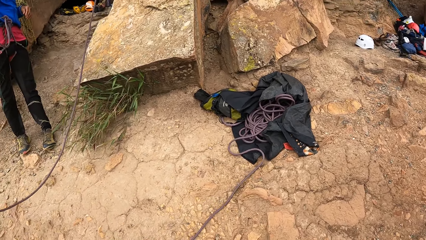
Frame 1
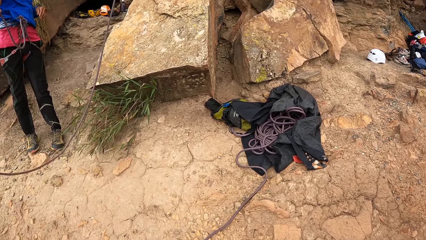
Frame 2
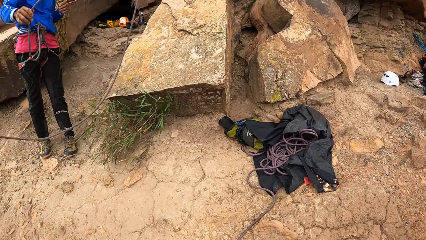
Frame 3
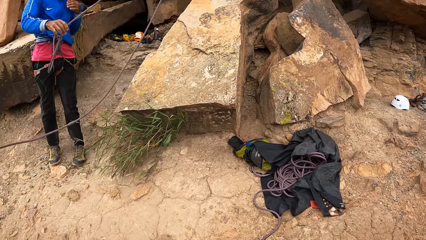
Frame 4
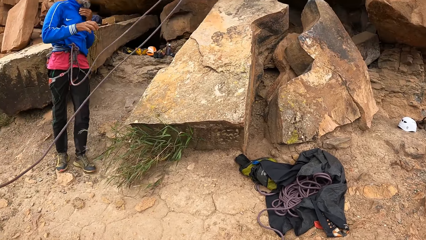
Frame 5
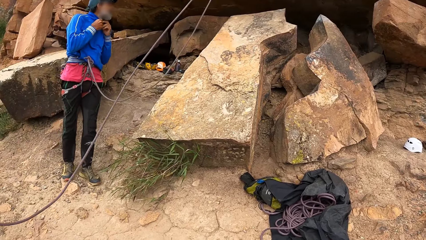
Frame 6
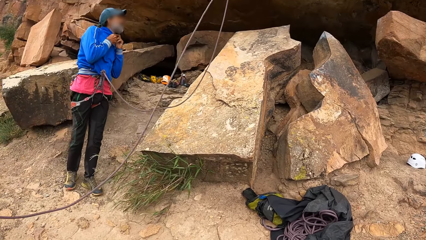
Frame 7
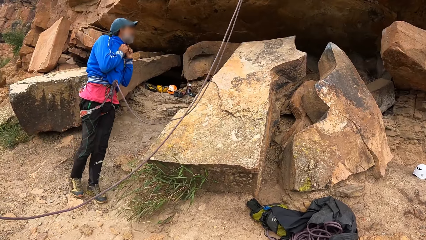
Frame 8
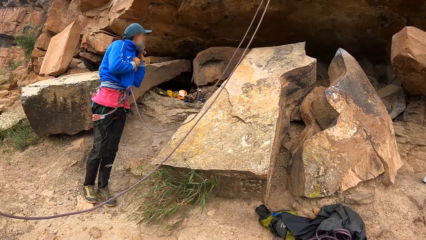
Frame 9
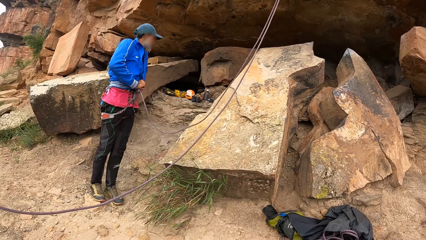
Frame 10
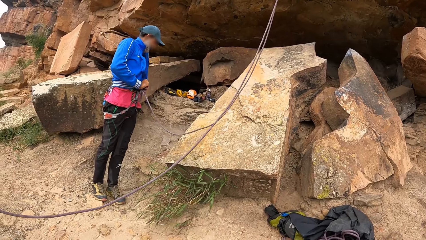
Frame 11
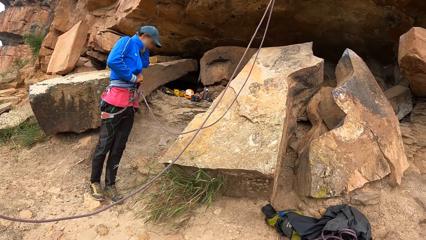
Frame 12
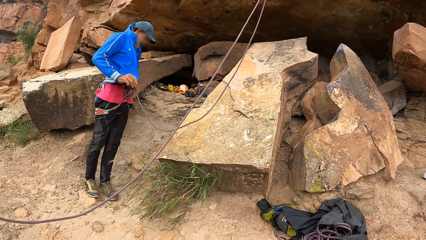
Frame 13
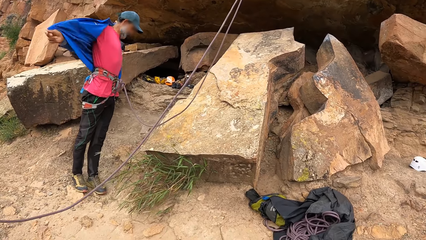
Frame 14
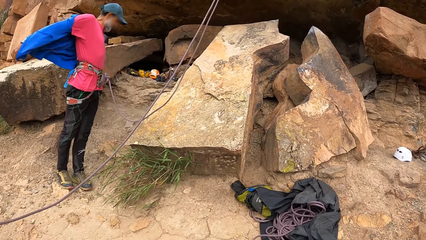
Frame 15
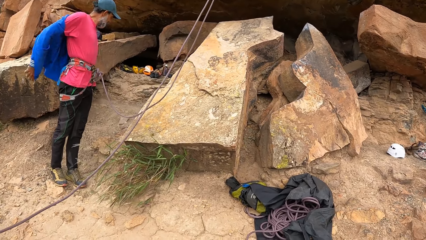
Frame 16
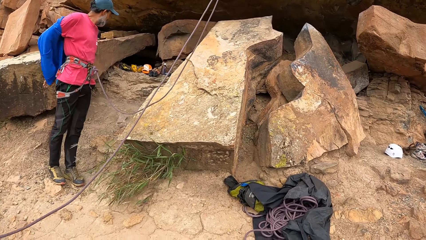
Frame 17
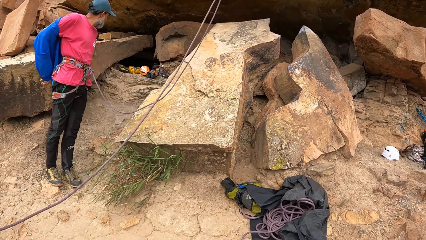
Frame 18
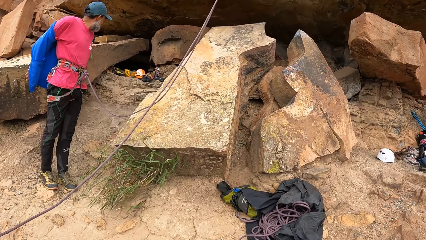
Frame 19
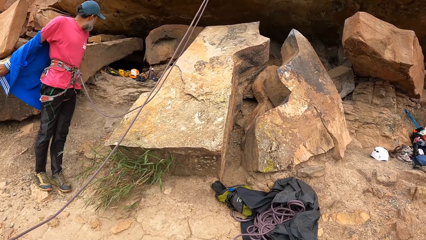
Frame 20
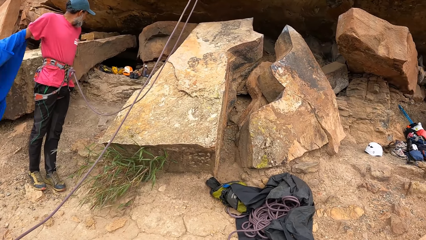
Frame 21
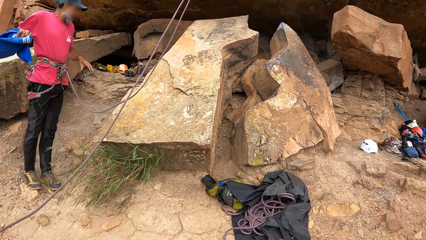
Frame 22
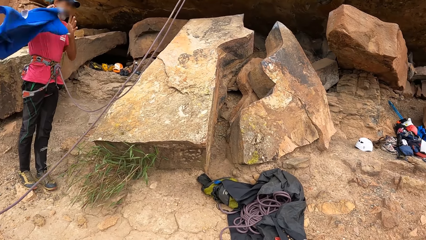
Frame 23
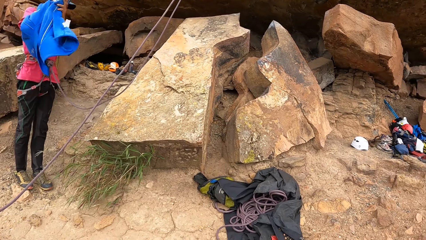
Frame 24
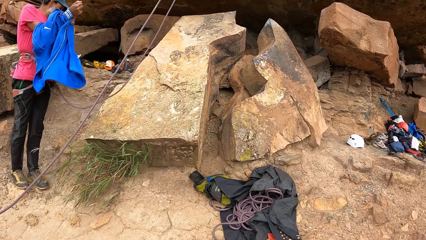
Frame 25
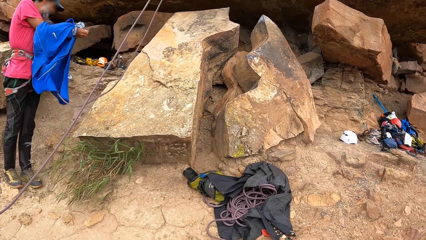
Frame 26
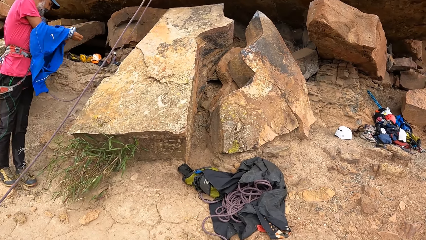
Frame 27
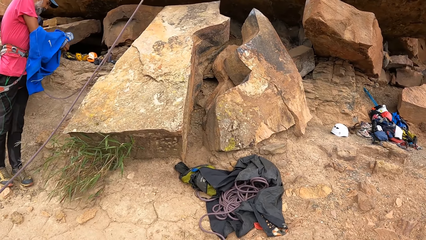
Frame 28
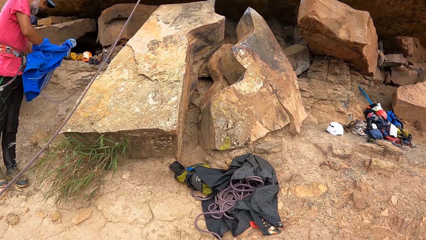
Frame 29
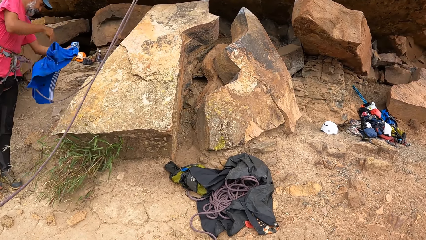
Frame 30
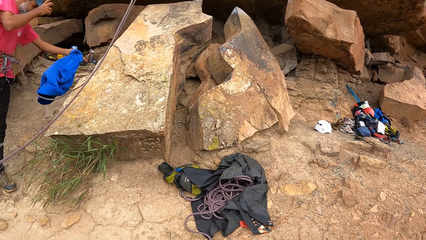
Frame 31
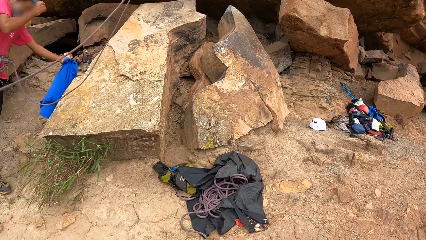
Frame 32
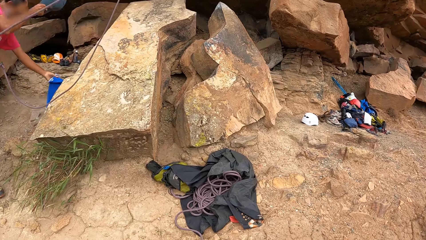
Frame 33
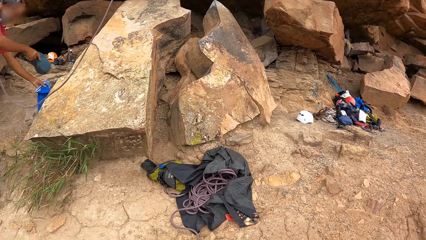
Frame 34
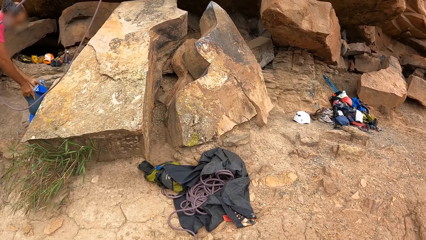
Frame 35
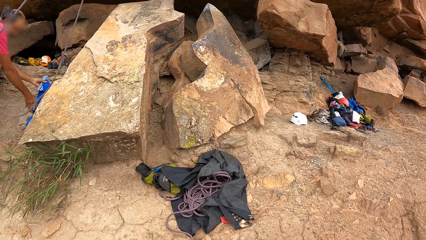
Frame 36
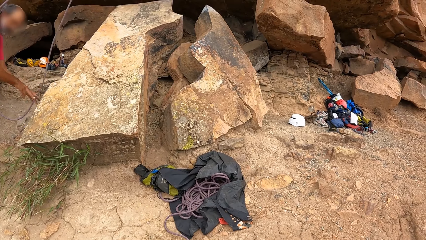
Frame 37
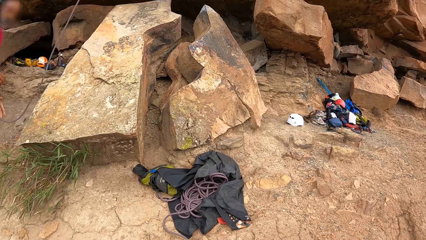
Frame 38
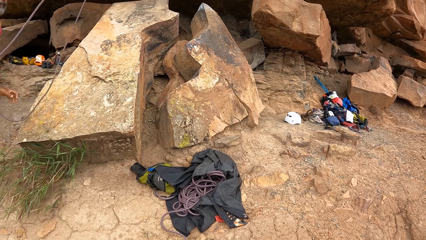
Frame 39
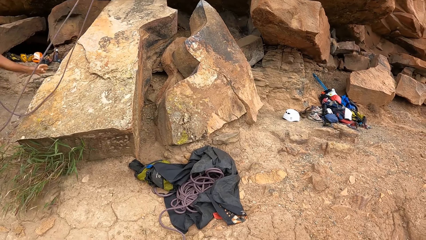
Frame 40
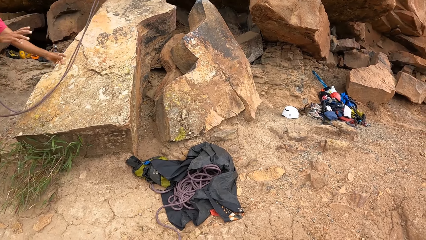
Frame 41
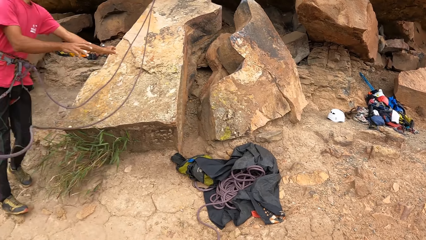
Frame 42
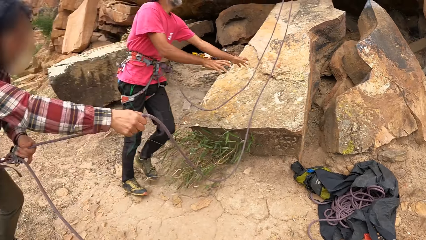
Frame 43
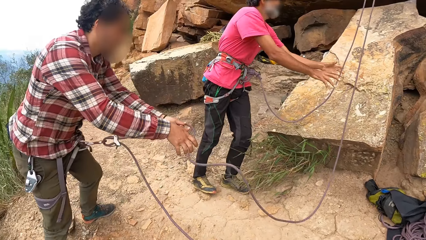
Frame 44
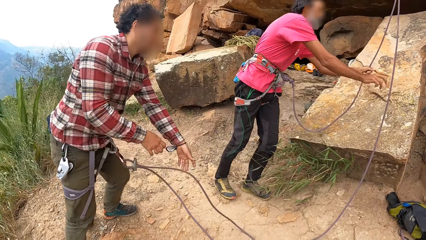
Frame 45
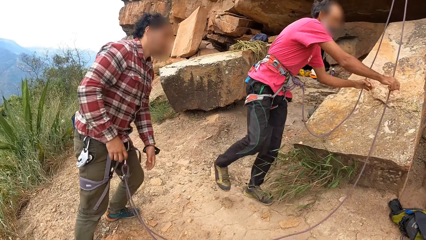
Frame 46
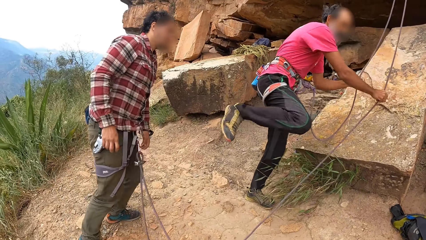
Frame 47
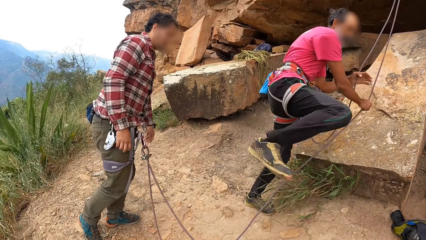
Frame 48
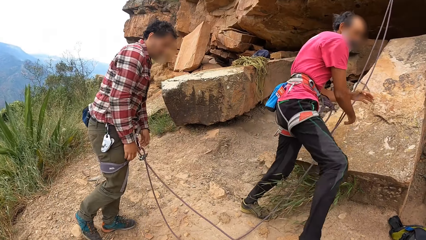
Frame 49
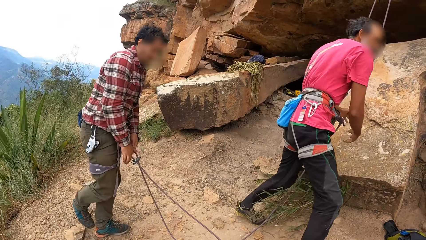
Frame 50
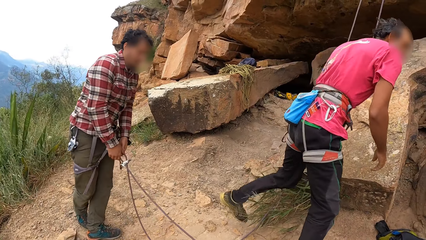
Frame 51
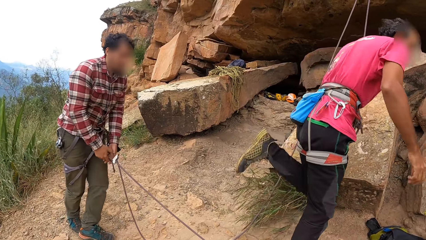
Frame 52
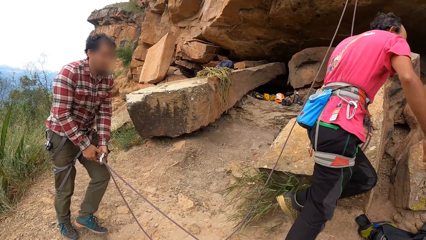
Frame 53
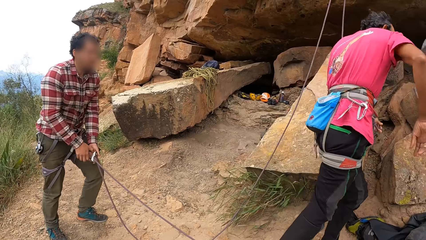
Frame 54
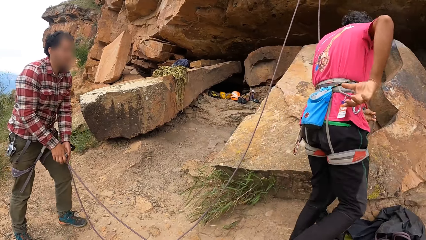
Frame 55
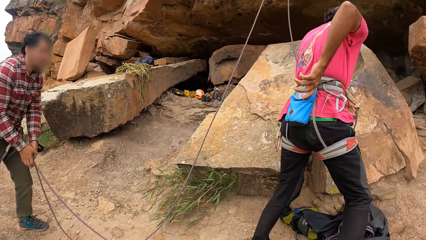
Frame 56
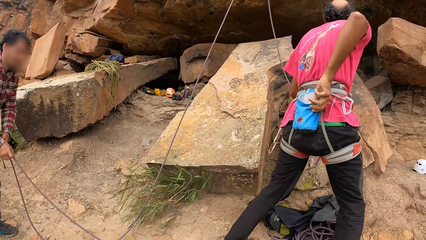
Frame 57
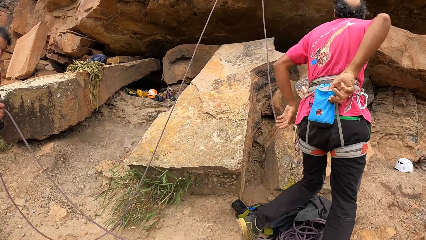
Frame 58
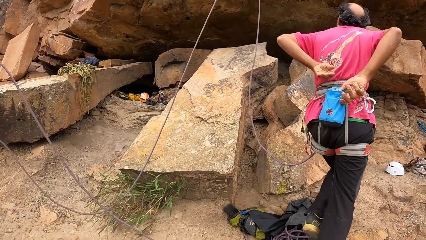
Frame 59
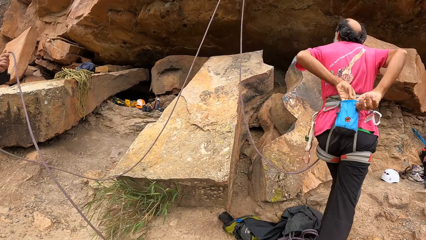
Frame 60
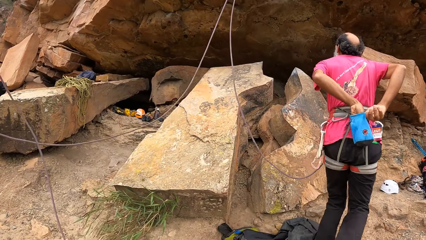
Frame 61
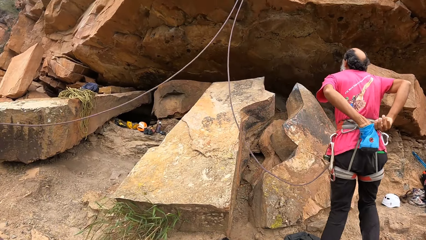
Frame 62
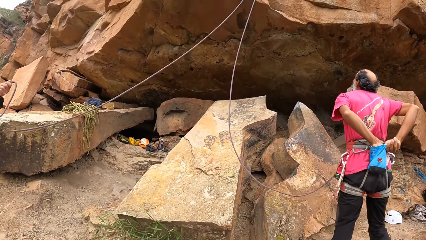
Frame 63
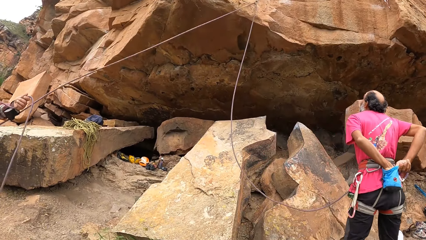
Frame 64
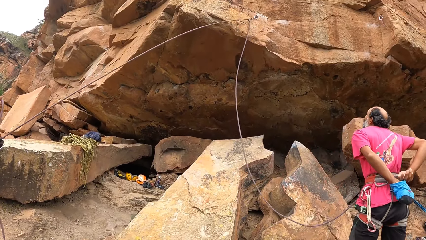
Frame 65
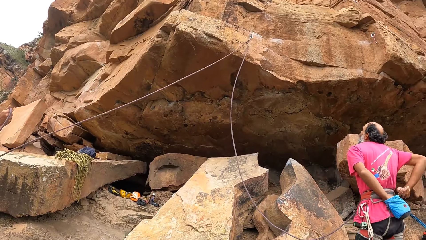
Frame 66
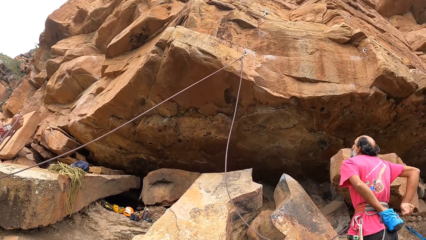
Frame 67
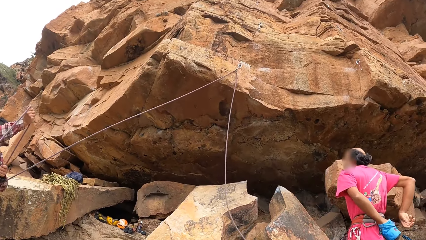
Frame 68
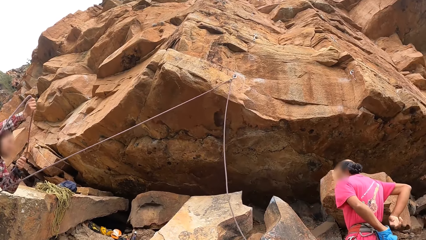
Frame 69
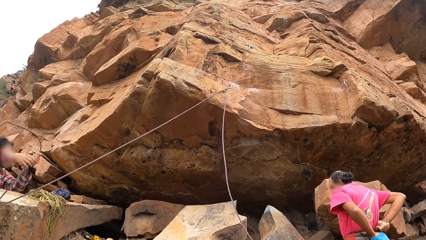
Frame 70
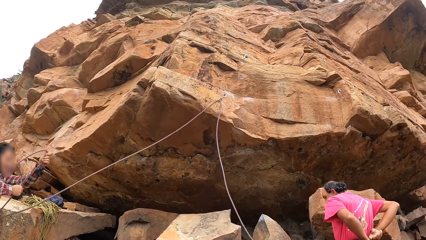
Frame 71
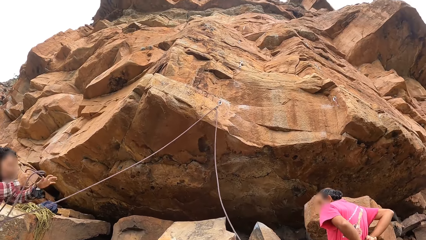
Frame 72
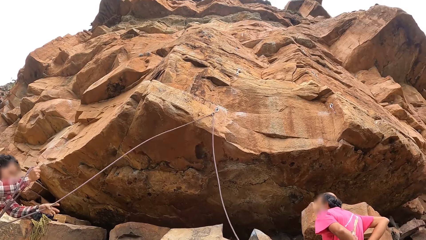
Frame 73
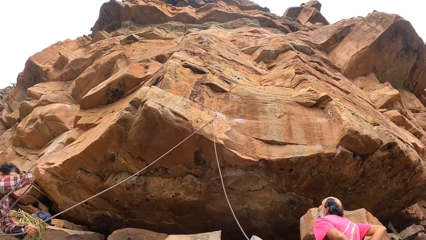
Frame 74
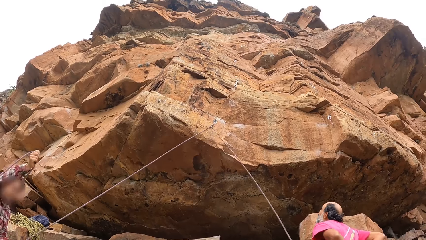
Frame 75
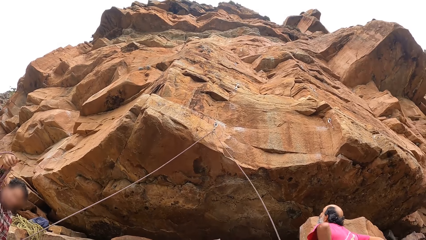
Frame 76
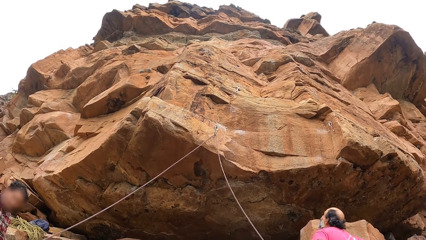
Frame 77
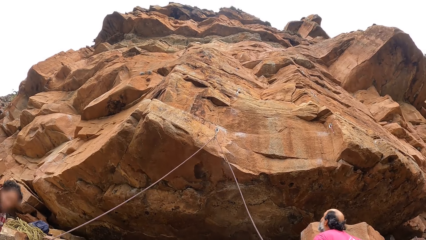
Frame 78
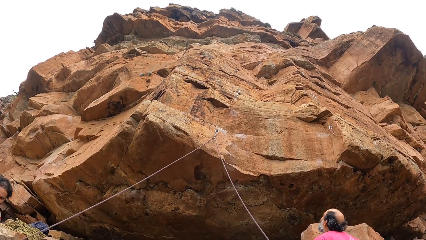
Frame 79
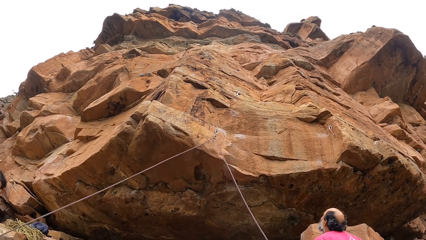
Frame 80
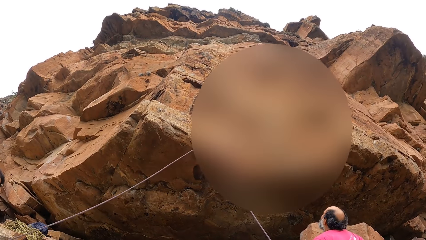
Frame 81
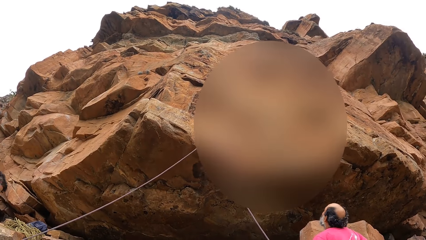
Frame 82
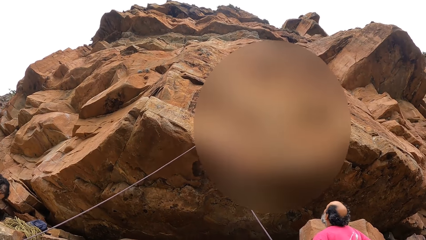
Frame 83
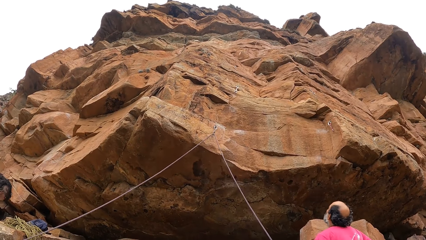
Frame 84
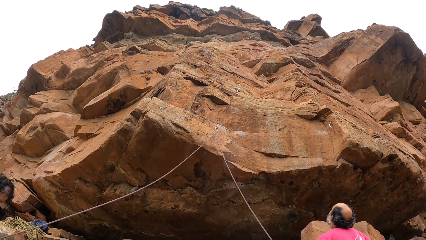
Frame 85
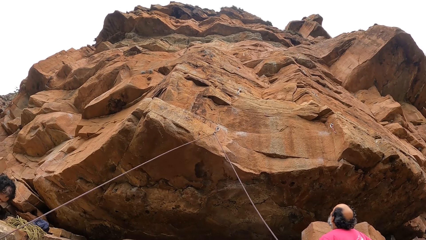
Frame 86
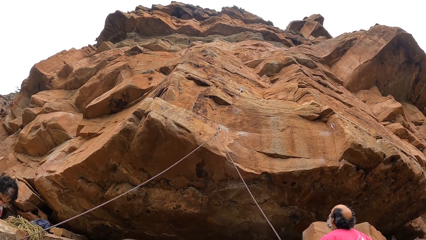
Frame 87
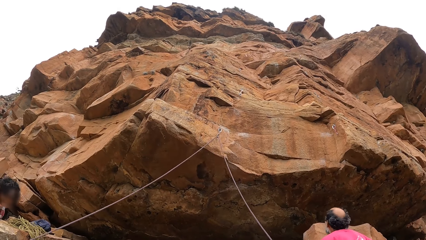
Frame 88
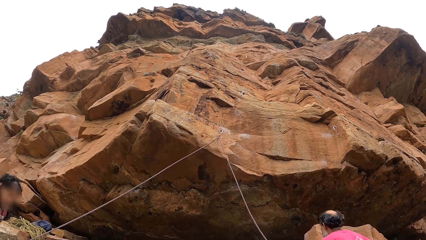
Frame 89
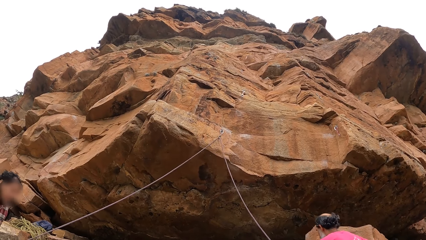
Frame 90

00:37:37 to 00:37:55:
A man opens his jacket, removes his jacket, removes his cape, puts his jumper on the ground, and puts his cape on the floor. Another man pulls the rope. The first man touches the rope, moves on top of the rope, touches his pouch, and puts his hand inside the pouch. The other man pulls the rope. The first man walks around the rocks.
